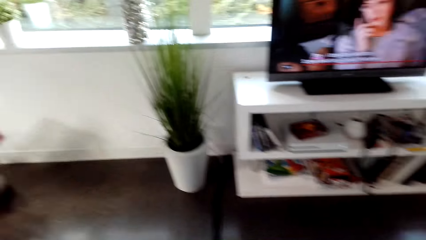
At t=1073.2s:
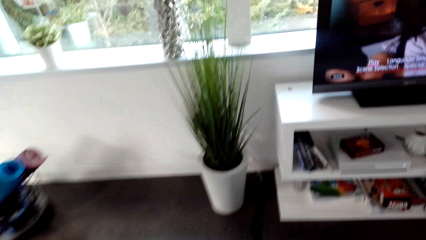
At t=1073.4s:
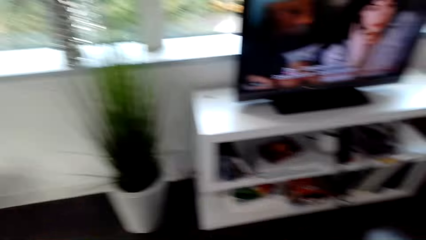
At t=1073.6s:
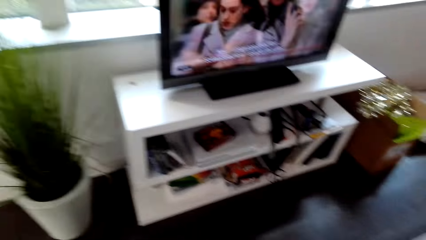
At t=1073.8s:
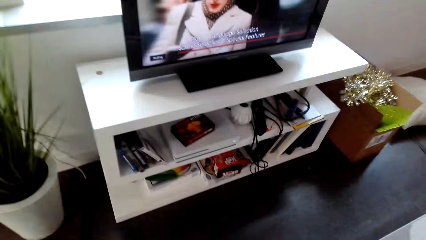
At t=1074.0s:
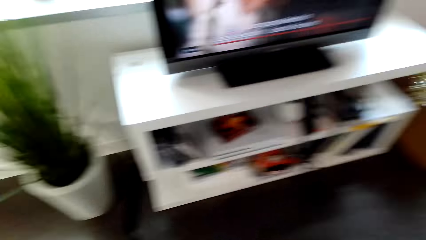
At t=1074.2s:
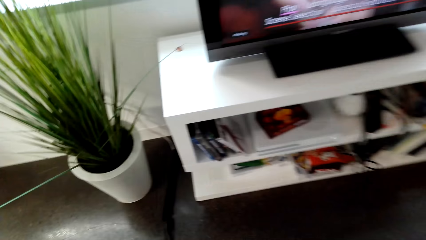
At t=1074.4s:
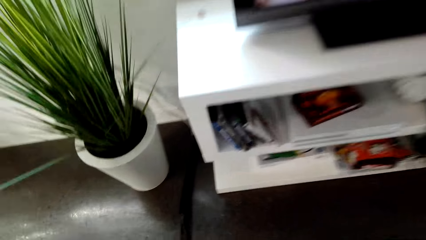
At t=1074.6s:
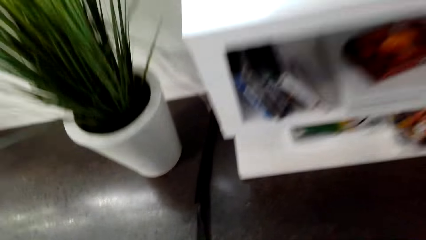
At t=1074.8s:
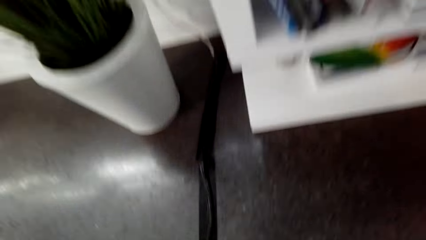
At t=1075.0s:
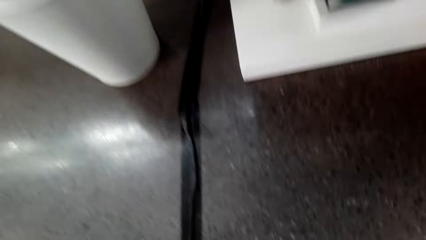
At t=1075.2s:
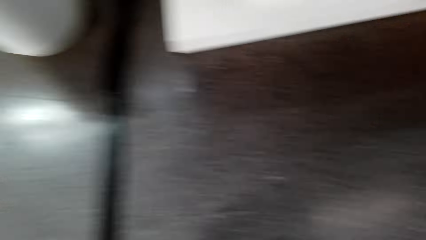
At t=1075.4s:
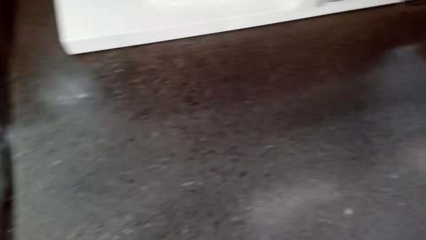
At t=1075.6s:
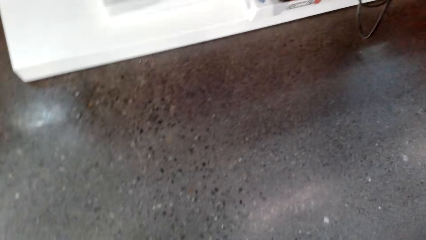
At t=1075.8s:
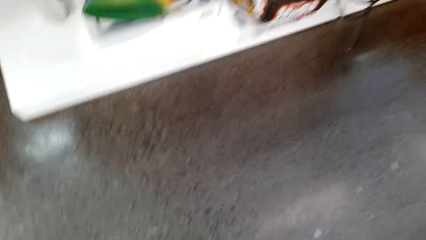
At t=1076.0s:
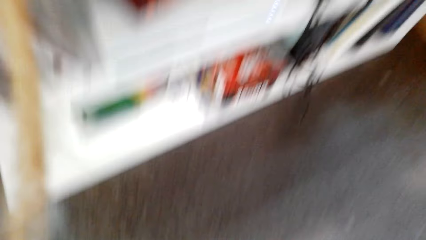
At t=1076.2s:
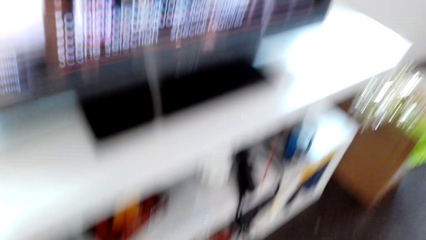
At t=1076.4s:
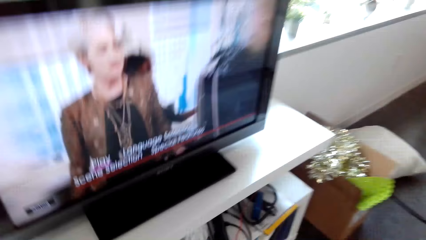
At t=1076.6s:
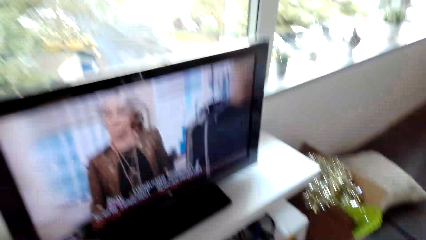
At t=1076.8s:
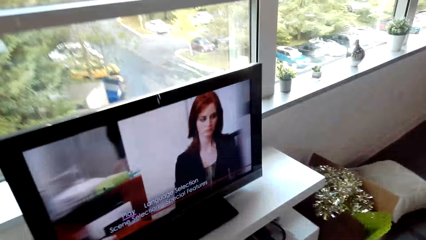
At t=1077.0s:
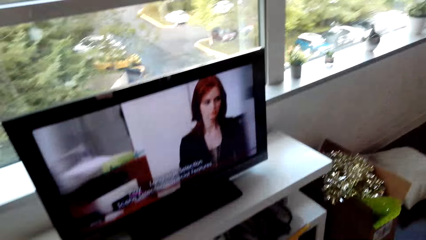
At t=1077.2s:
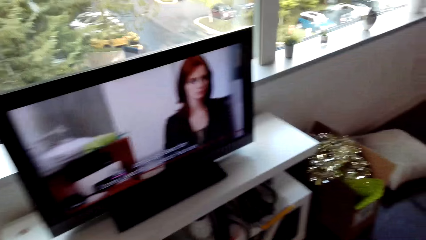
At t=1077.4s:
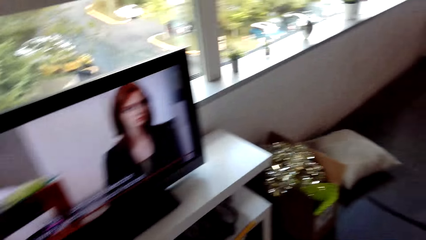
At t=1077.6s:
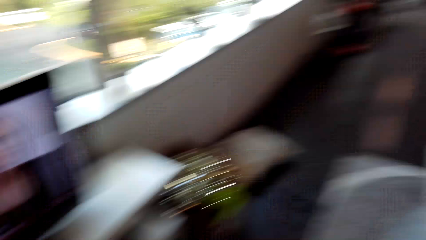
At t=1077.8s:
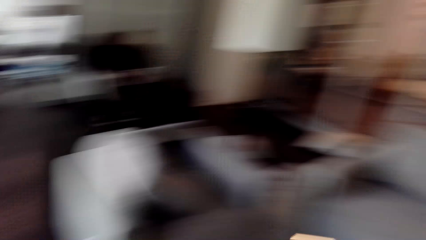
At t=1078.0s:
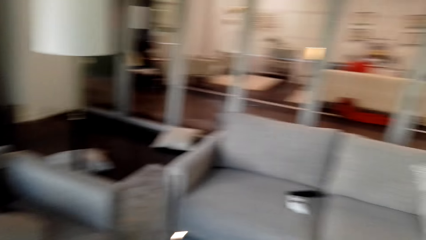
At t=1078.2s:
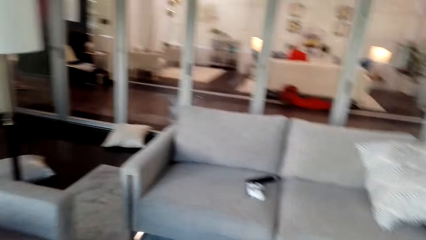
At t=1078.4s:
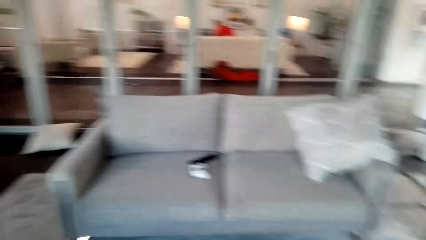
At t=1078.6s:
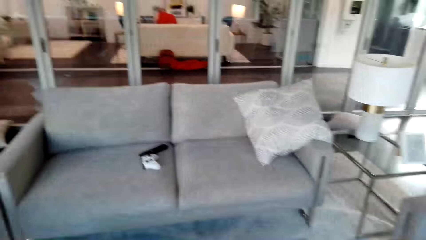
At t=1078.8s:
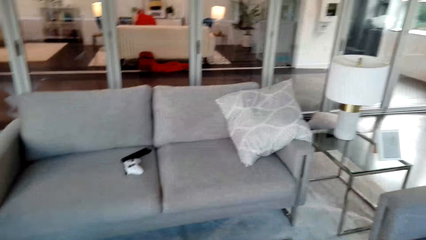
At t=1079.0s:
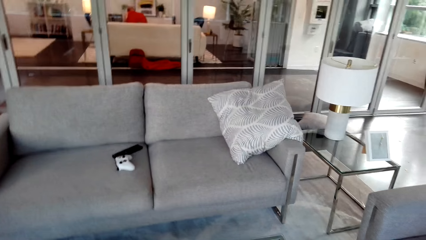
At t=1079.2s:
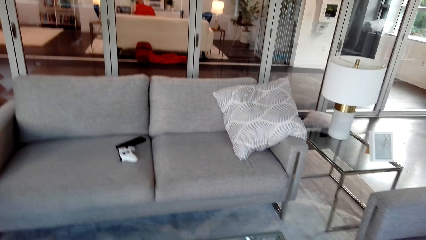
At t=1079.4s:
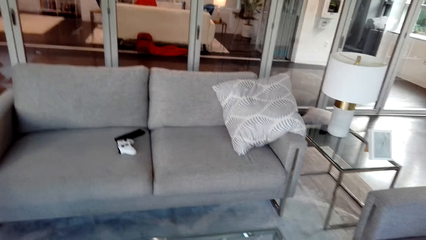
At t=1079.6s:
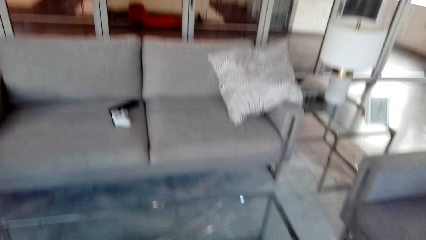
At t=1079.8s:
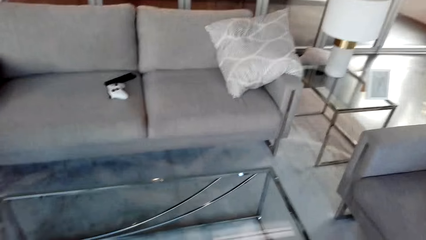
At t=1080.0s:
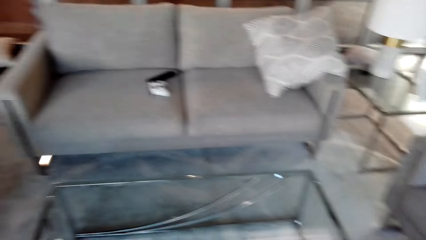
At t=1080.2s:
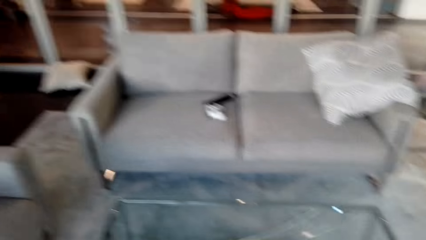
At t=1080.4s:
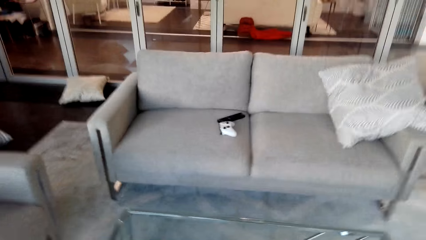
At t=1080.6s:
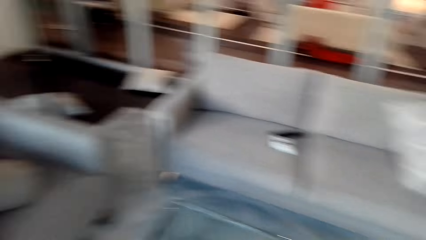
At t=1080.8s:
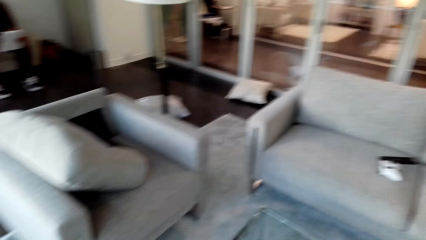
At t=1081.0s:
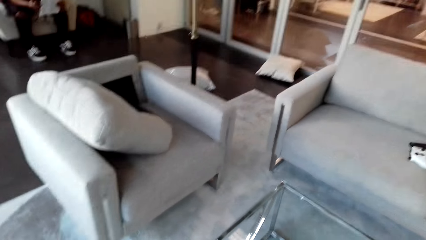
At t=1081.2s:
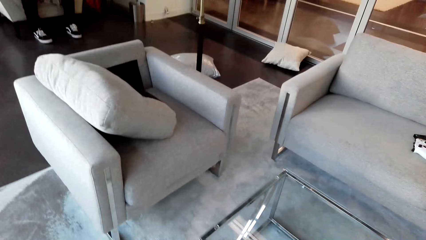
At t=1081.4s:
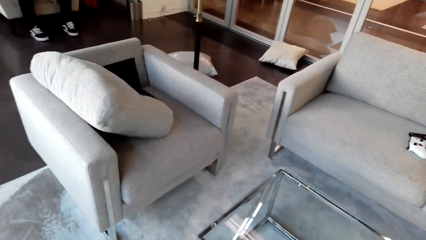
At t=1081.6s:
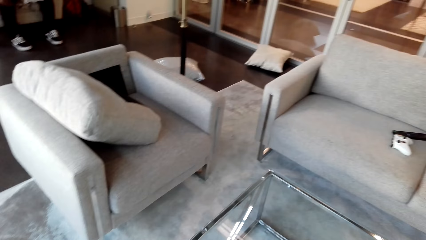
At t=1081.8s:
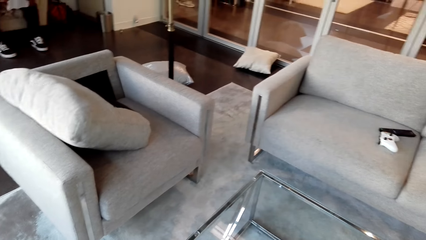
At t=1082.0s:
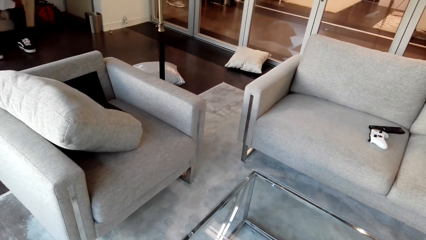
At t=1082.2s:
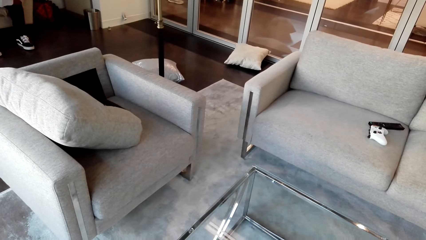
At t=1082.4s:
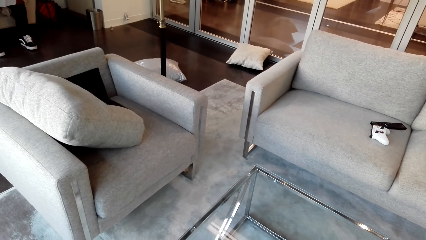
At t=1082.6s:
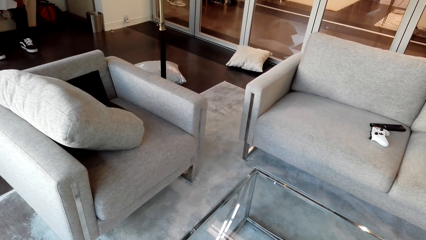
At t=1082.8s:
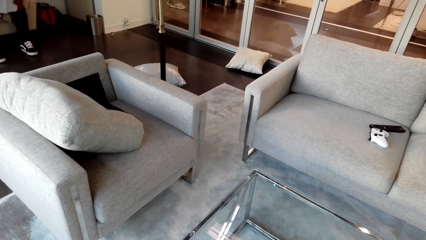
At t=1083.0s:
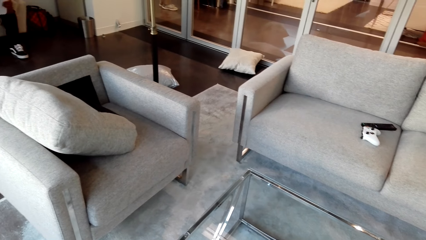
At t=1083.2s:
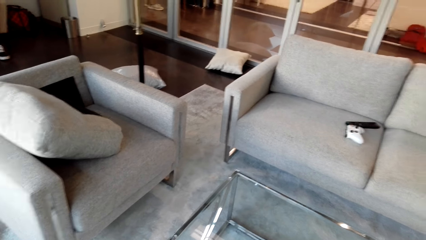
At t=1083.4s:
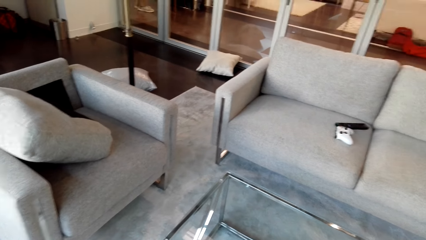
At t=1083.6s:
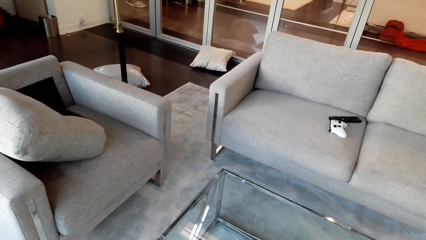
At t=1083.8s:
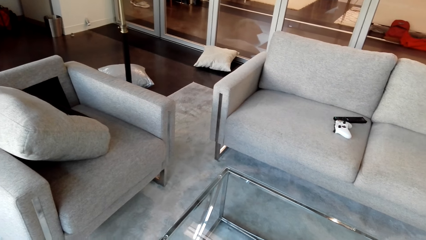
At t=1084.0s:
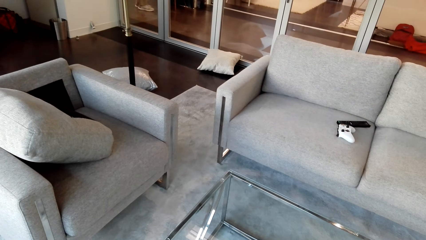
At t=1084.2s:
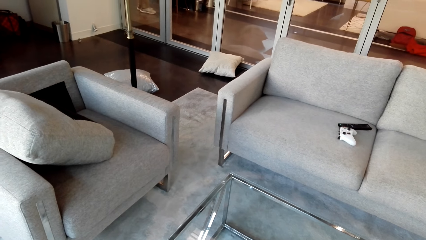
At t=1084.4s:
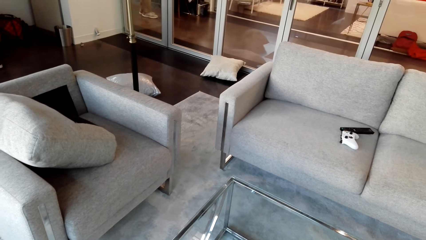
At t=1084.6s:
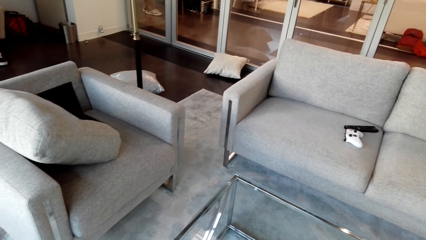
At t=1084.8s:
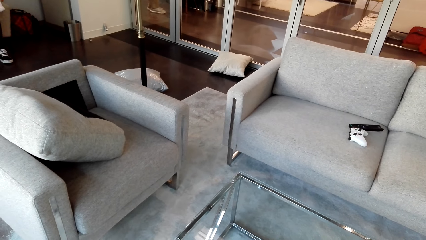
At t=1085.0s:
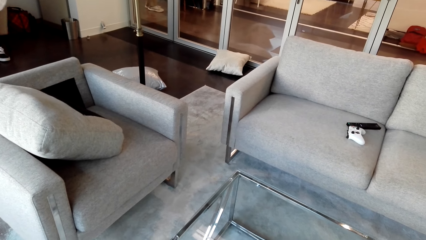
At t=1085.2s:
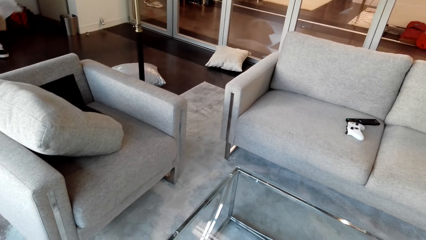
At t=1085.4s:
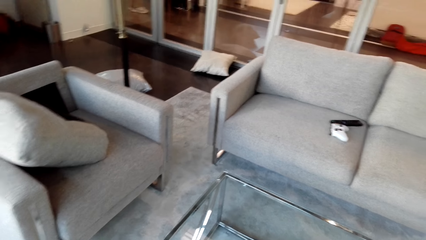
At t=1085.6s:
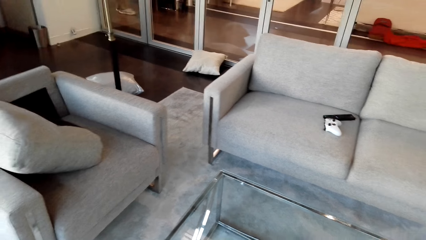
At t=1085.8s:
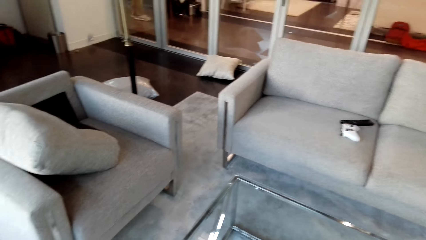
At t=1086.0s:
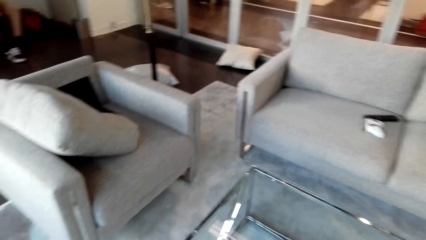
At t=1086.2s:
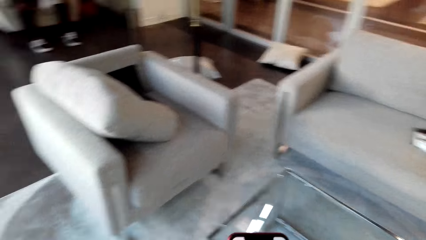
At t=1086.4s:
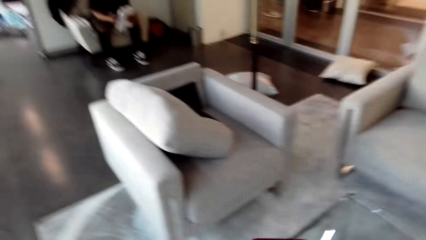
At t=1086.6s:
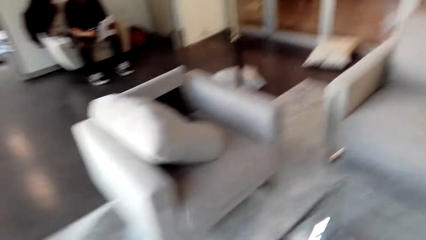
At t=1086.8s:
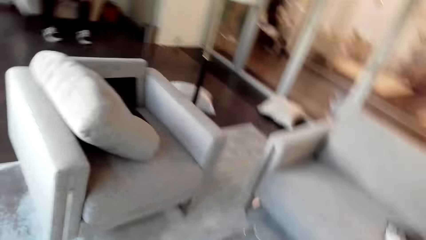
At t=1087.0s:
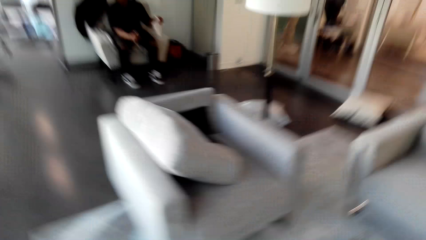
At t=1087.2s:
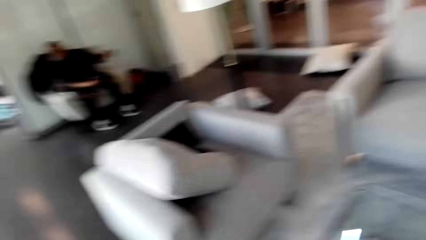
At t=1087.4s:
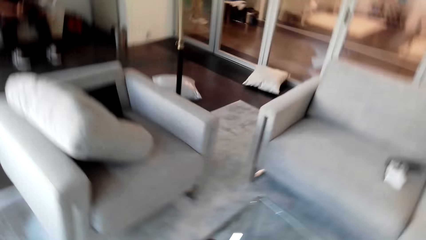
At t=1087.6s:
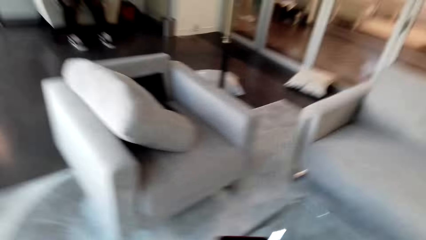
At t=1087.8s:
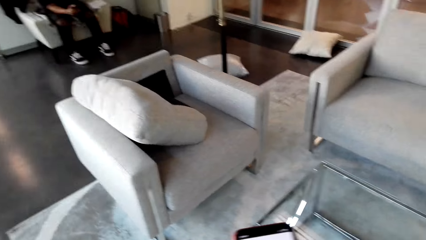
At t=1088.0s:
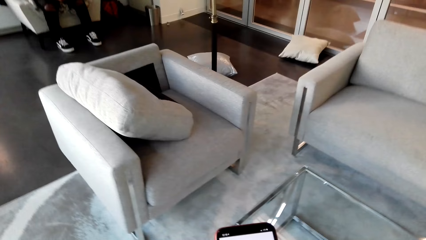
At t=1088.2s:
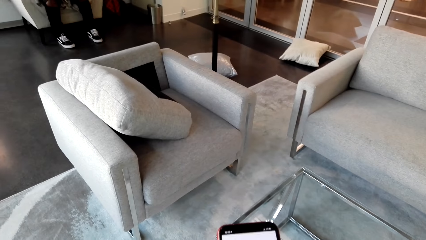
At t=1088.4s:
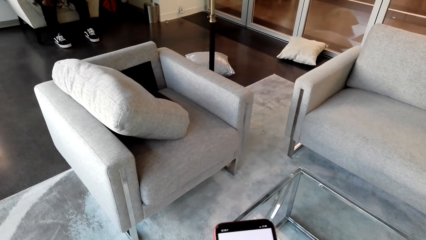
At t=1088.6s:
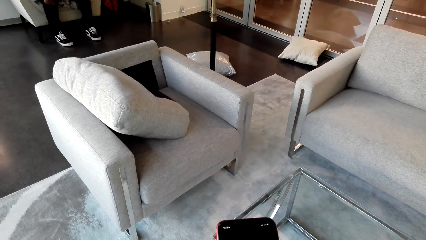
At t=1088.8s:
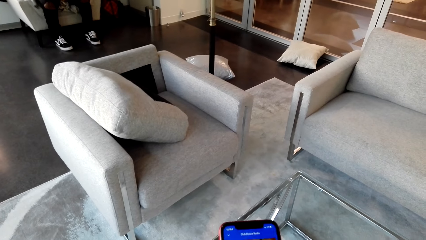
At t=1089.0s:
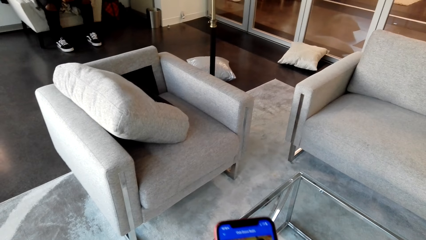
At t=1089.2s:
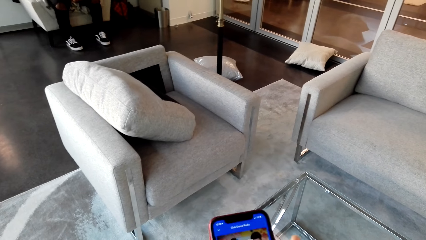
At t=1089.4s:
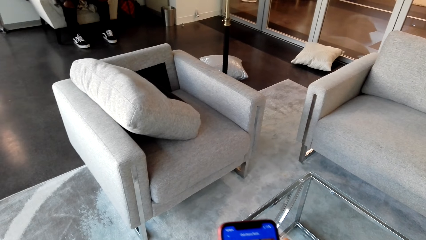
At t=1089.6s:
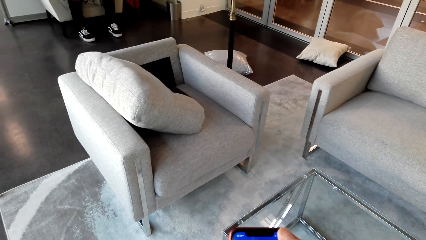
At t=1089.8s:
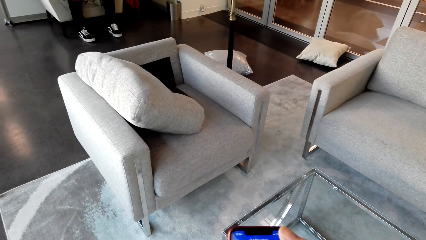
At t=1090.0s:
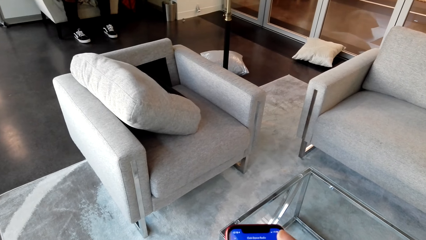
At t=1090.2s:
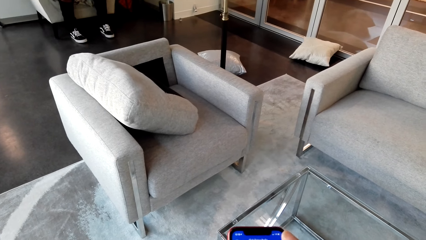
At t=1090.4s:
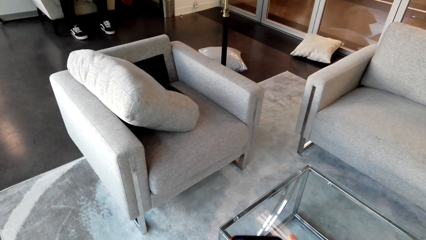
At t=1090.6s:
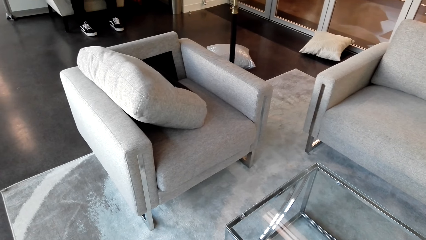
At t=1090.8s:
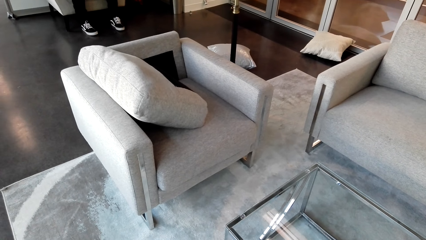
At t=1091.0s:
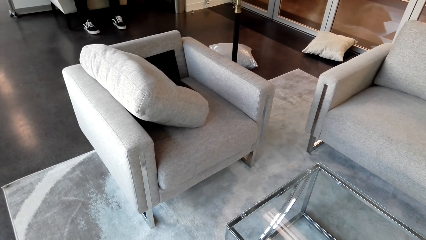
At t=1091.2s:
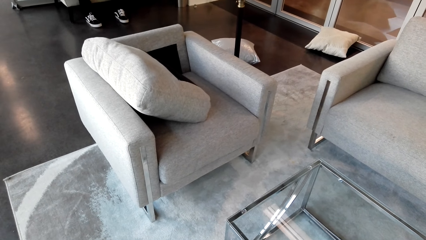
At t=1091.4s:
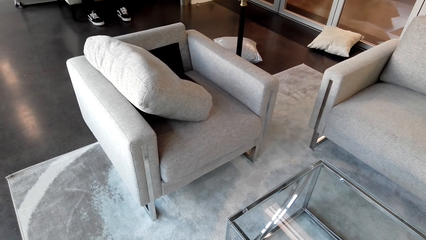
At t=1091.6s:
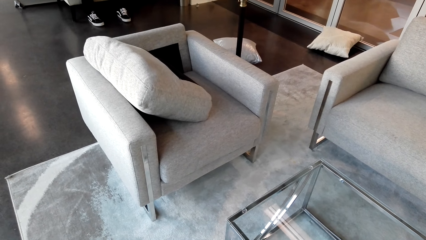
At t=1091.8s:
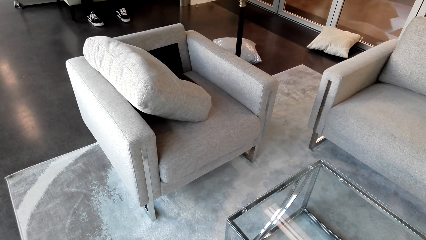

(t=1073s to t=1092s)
The camera wearer converses. They look at the phone. They touch the phone.
